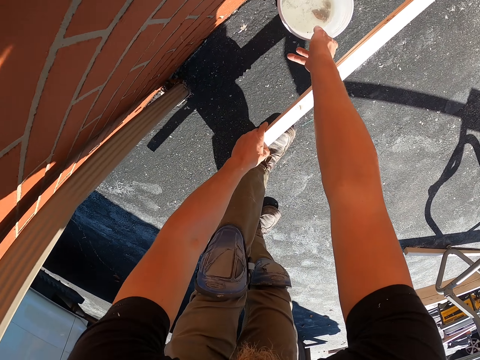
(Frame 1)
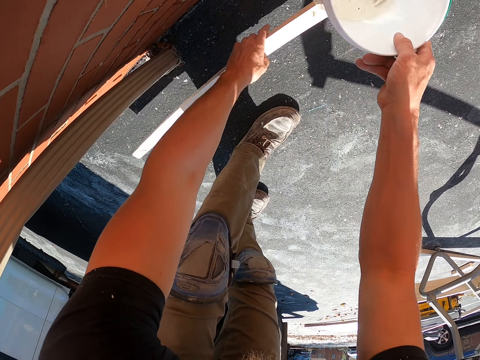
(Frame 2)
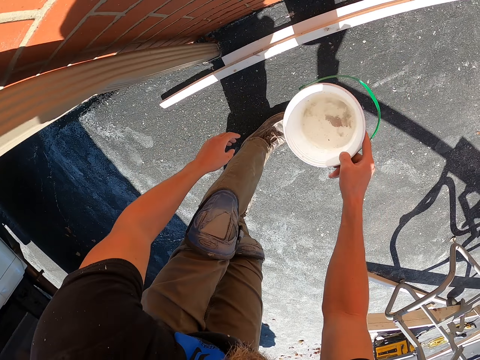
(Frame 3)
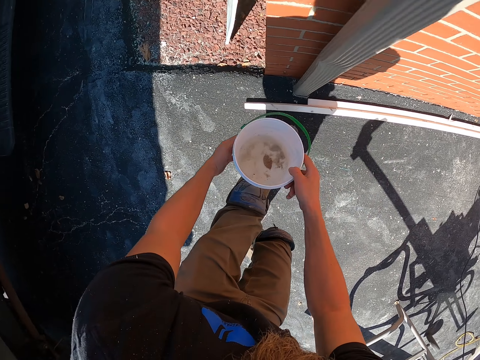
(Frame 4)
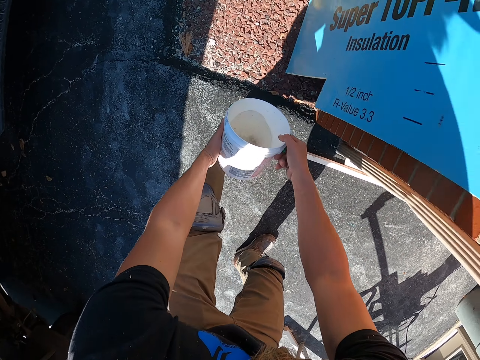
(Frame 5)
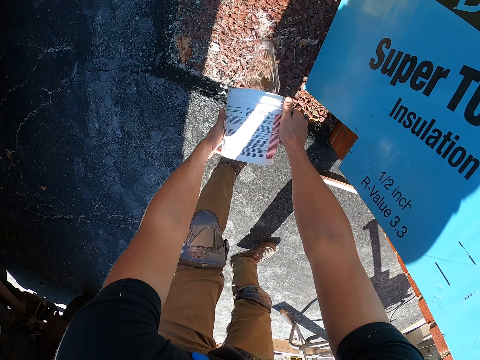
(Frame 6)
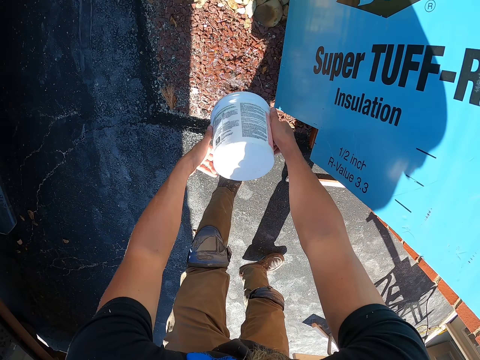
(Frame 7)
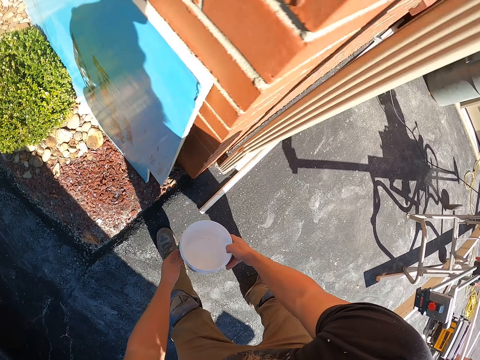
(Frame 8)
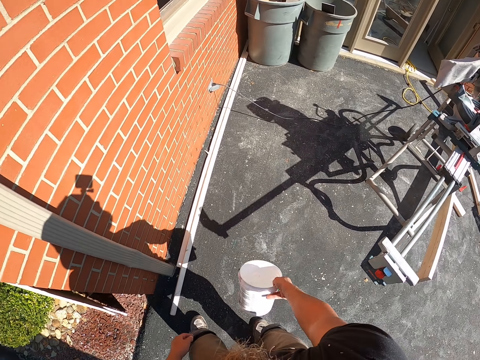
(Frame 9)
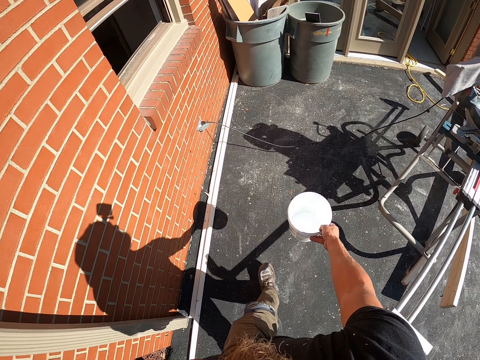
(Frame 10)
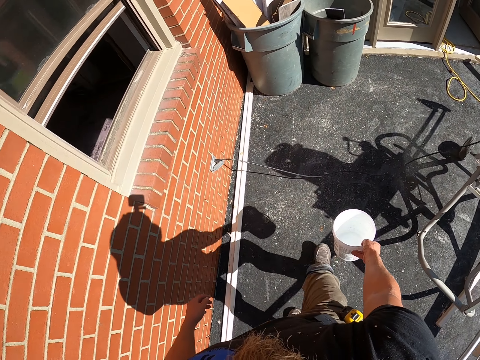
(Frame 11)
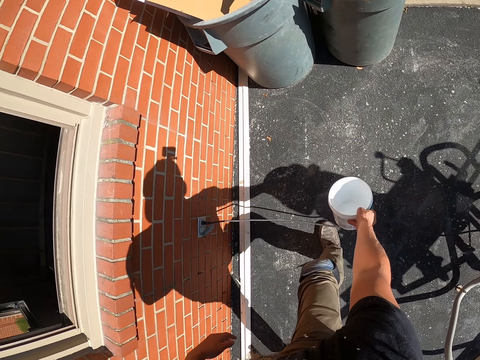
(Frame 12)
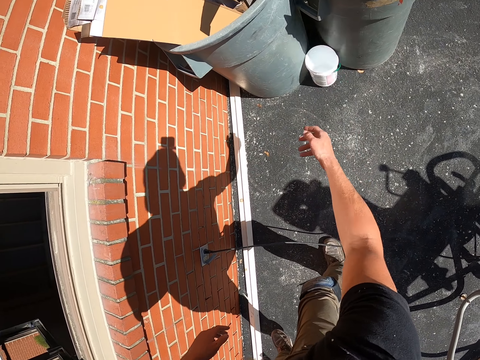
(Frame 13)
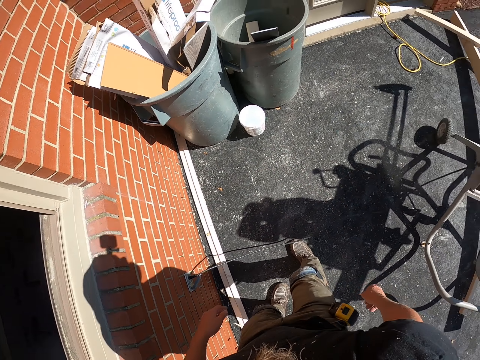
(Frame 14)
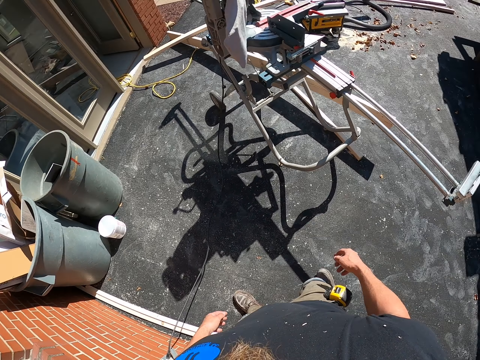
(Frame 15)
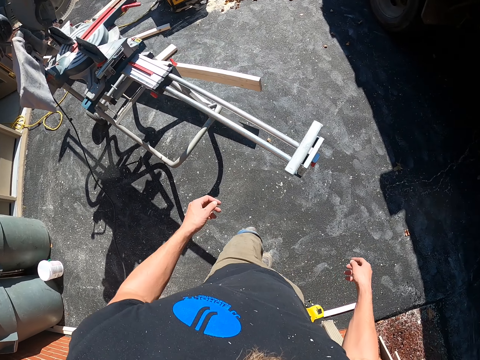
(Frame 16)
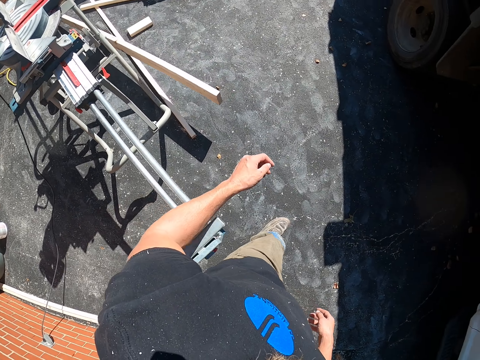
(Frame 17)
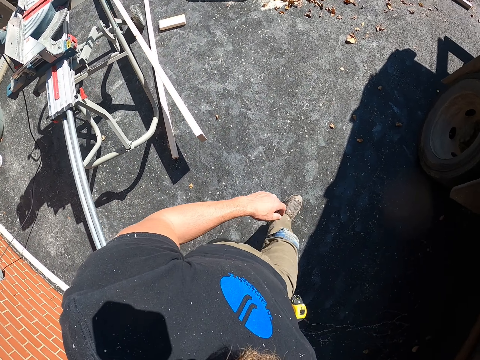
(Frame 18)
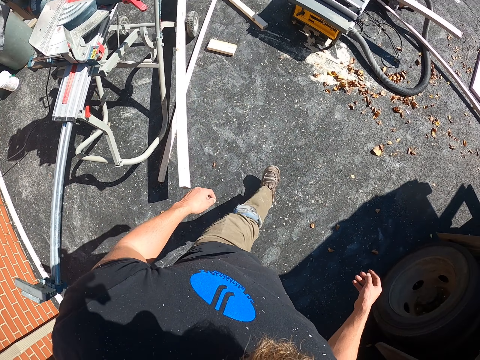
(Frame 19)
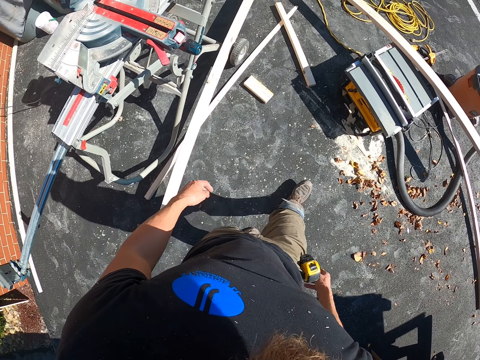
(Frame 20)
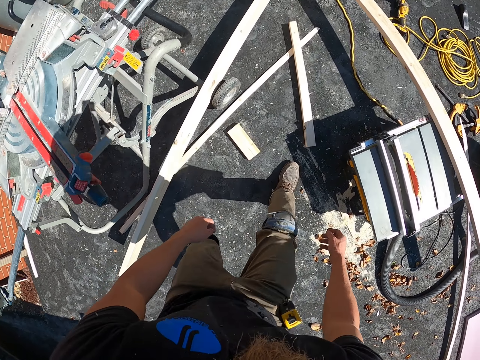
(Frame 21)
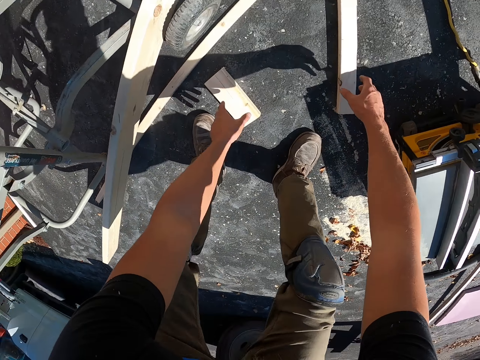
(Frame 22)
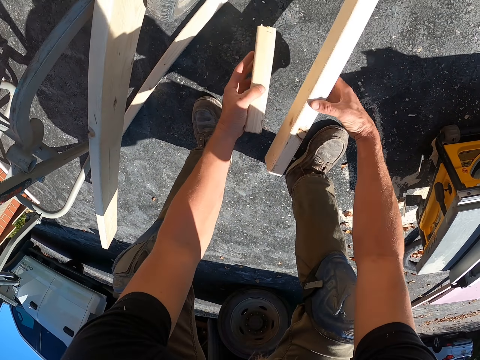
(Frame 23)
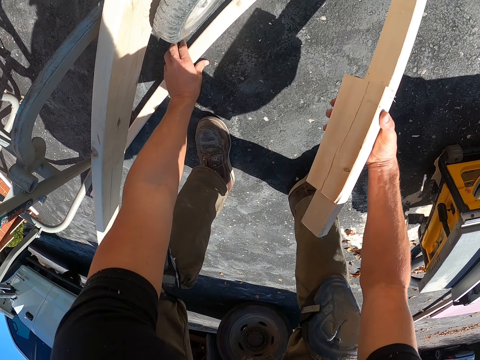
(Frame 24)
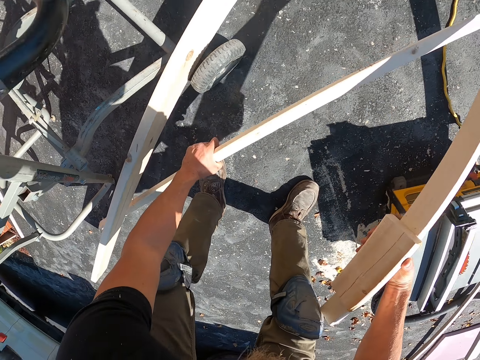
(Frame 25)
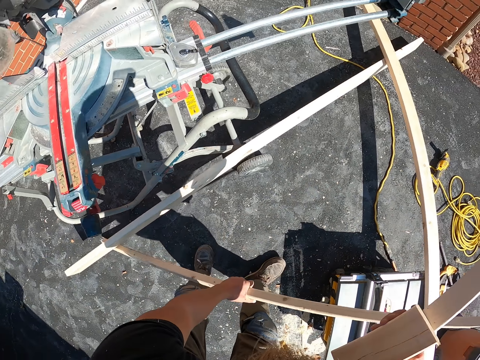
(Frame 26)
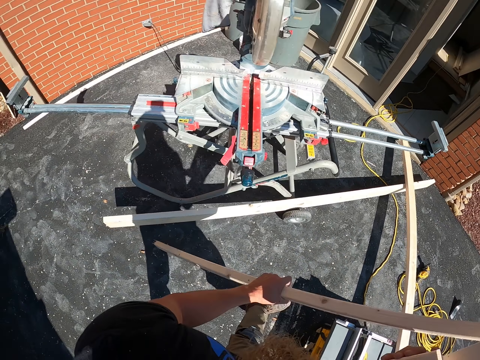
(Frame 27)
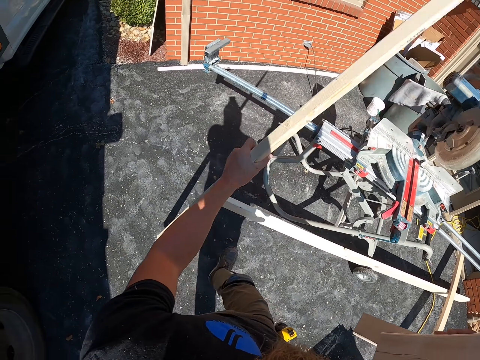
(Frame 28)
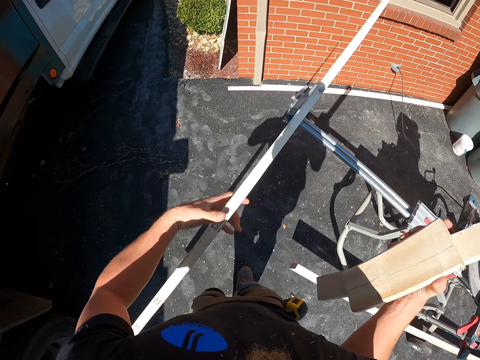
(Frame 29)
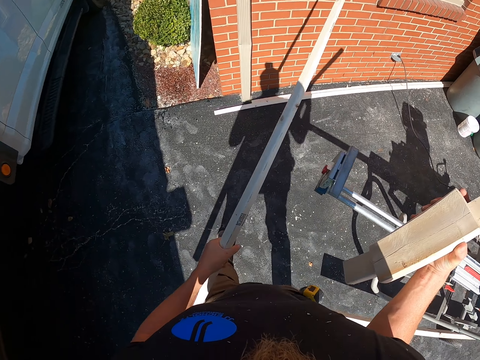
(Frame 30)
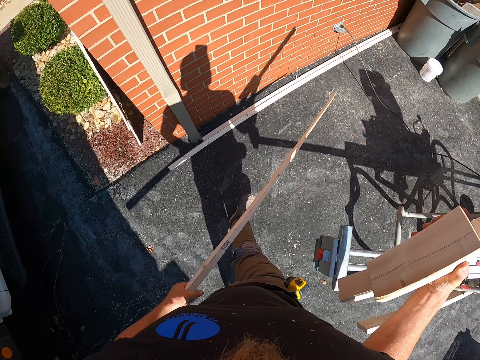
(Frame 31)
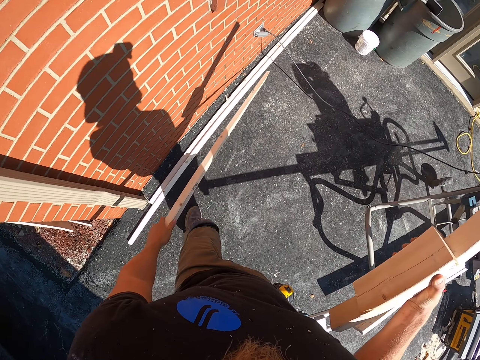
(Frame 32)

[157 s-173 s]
The camera wearer places the pieces of wood on the floor. They pick up a tin. They turn around. They pour water from the tin. They turn around. They walk around the compound. They drop the tin. They walk around the compound. They bend down and pick up pieces of wood. They stand up. They walk around the compound.

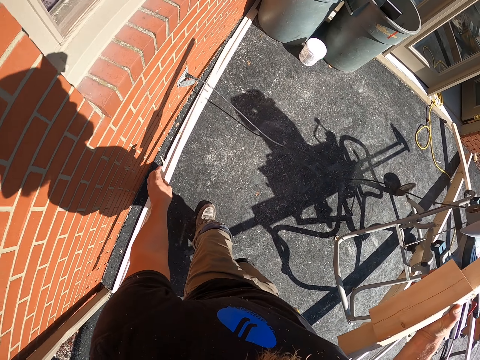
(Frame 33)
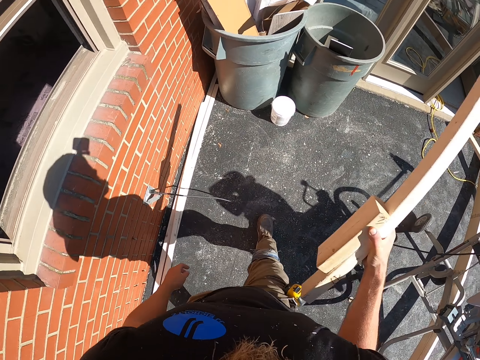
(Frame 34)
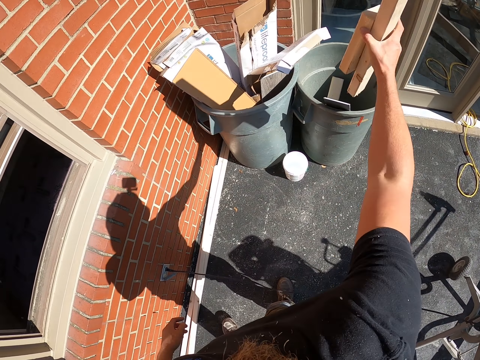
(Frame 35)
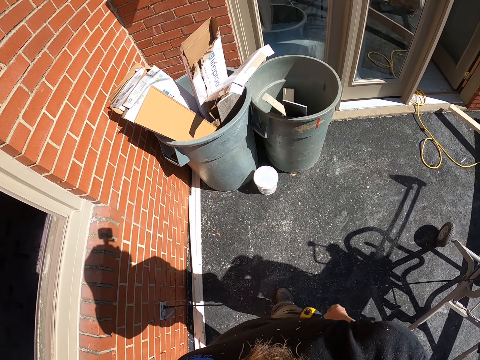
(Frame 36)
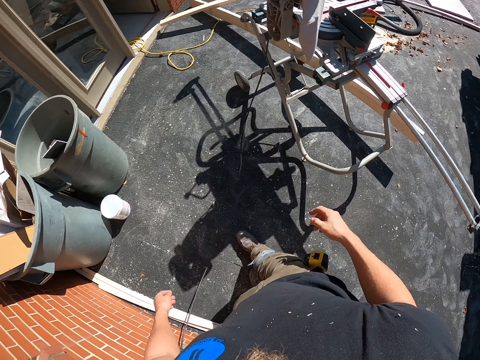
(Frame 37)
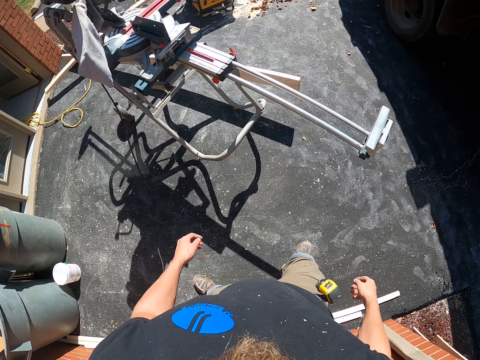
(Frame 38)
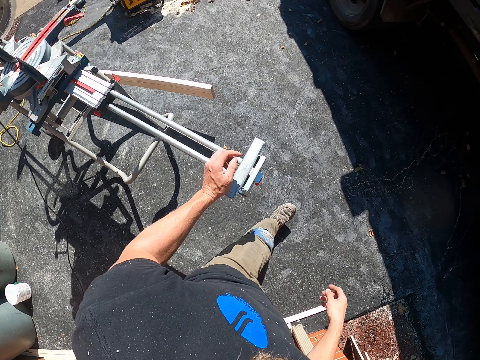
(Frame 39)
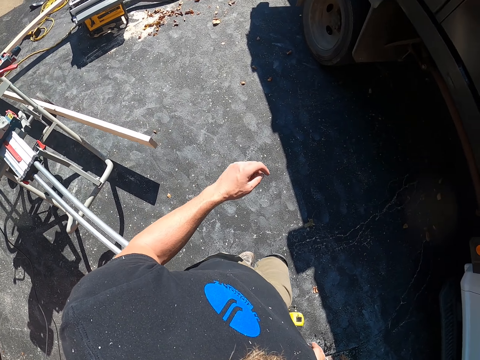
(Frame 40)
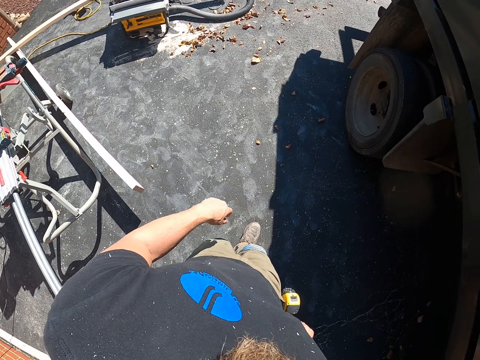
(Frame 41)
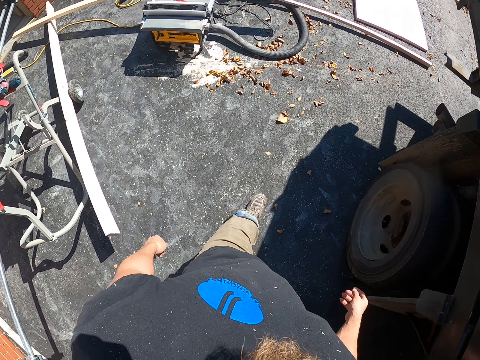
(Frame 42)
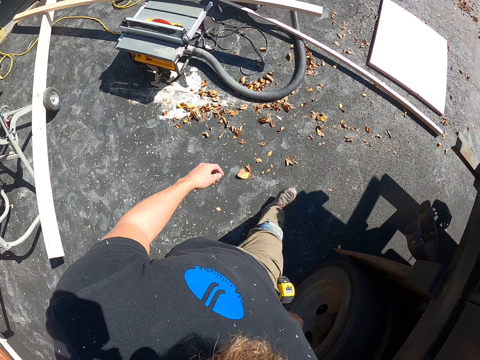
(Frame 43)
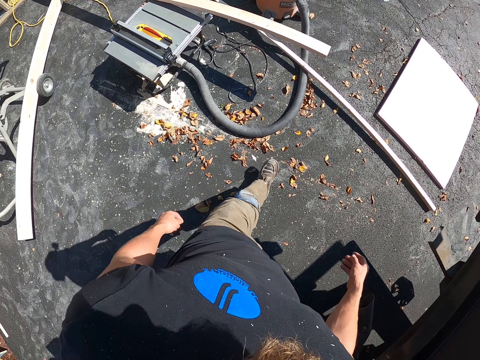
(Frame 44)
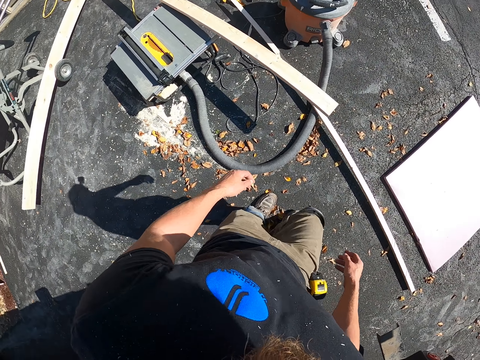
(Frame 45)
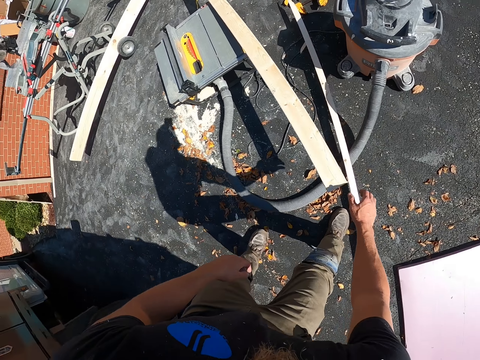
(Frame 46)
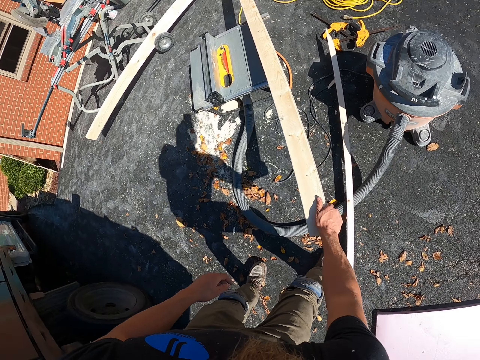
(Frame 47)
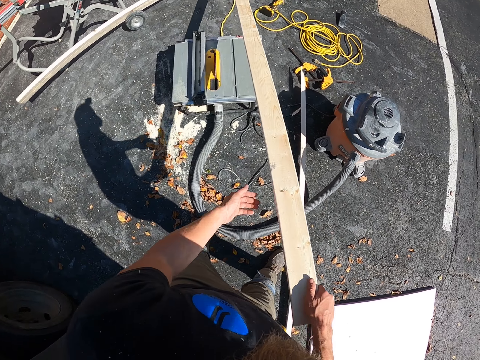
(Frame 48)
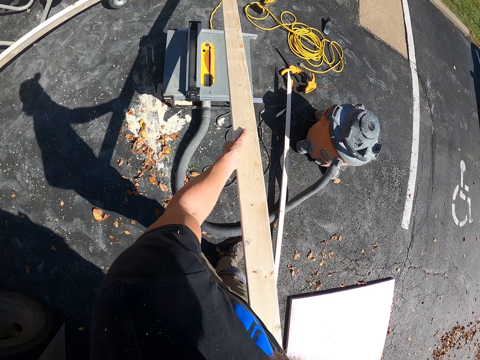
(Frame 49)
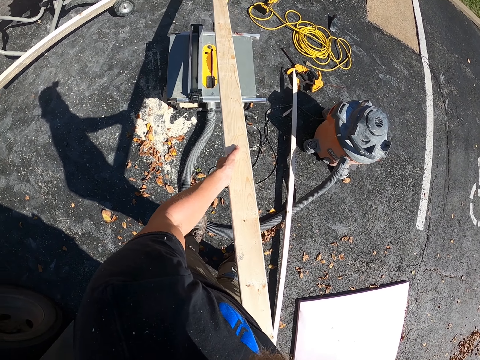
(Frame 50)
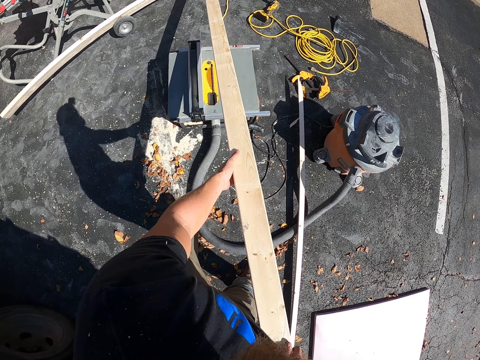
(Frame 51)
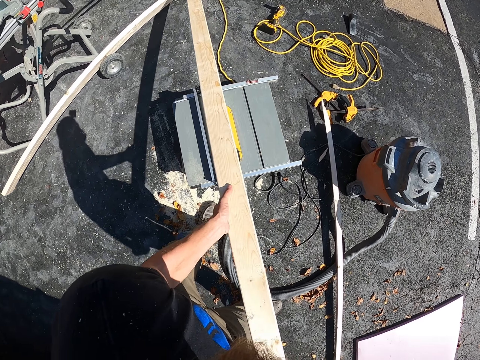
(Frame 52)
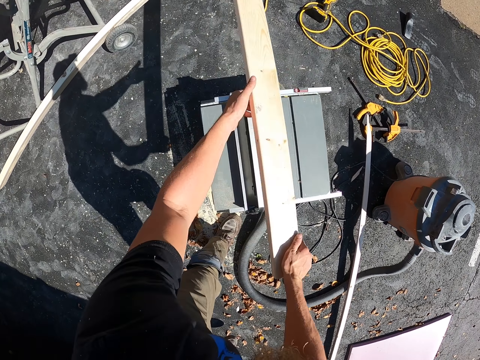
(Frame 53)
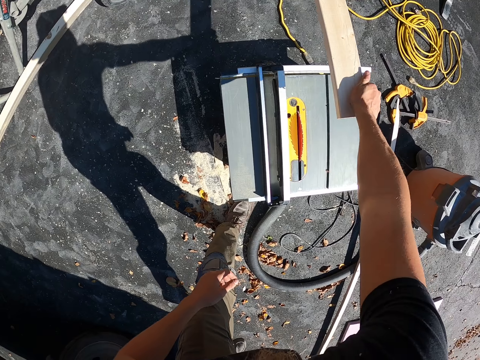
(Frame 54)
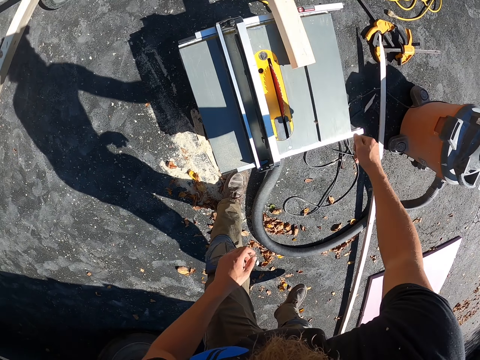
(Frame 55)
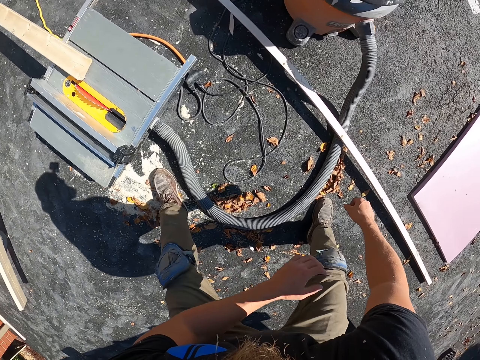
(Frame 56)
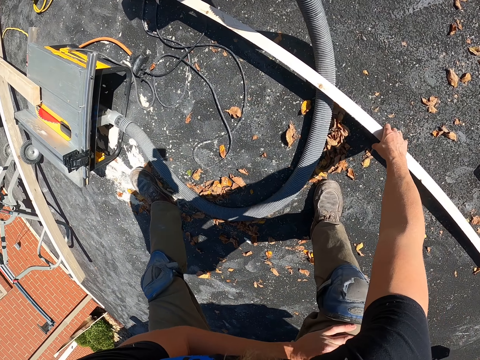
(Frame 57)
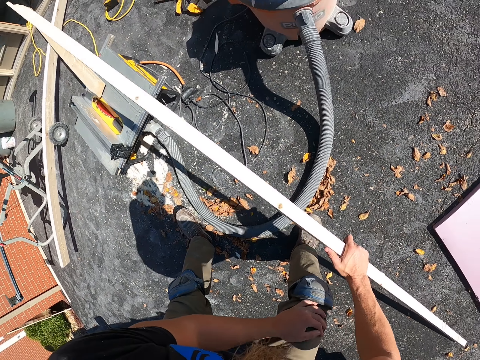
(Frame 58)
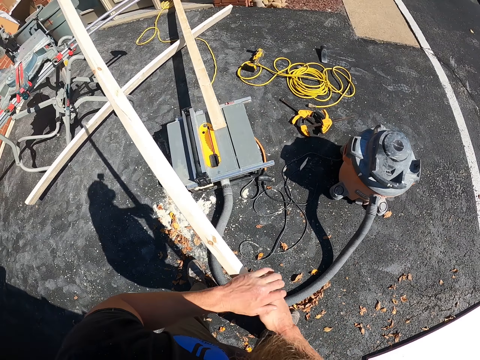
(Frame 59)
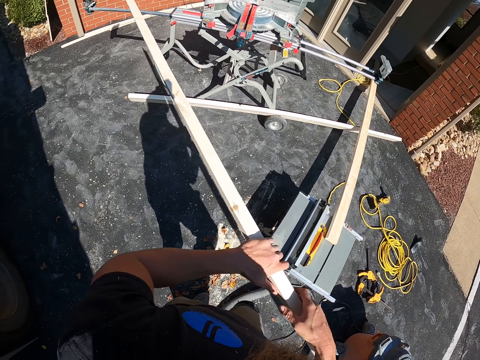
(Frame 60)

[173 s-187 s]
The camera wearer drops the piece of wood. They walk around the compound. They drop the pieces of wood in a water container. They walk around the compound. They bend down. They move a piece of wood. They pick up timber wood. They stand up. They move a piece of wood. They push the timber wood forward. They bend down and pick up a piece of wood. They stand up.
